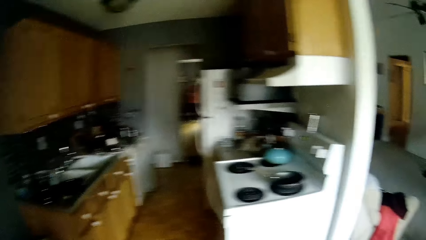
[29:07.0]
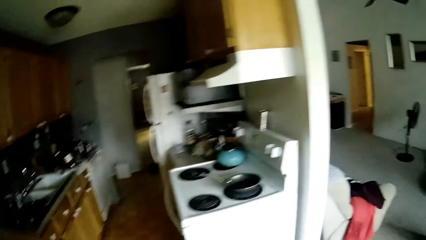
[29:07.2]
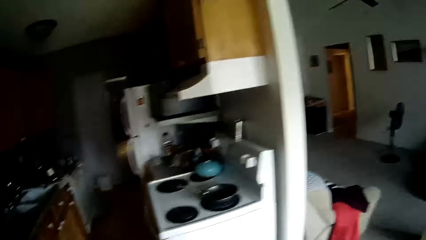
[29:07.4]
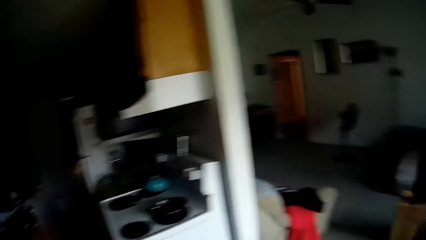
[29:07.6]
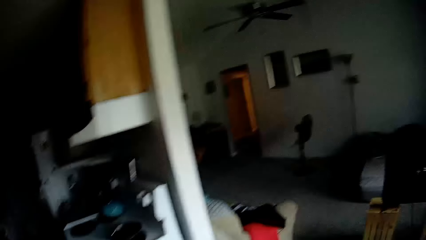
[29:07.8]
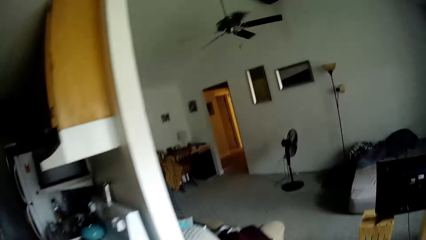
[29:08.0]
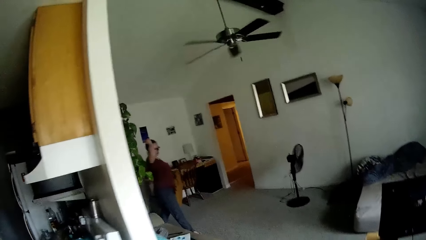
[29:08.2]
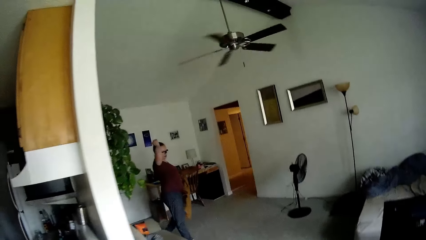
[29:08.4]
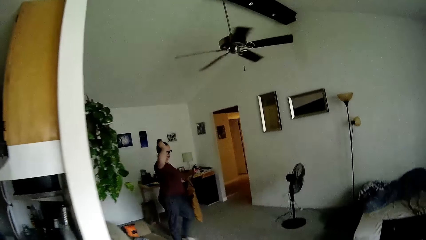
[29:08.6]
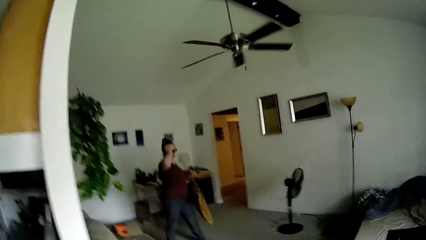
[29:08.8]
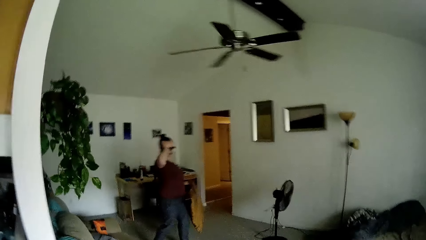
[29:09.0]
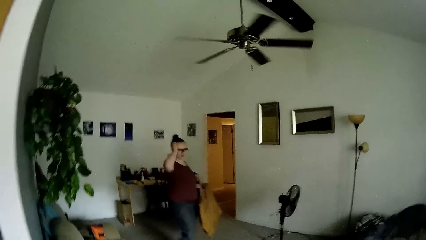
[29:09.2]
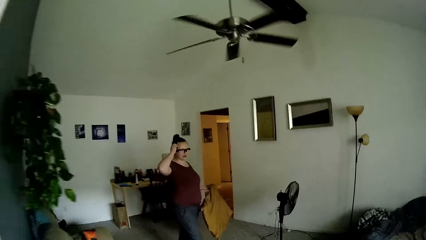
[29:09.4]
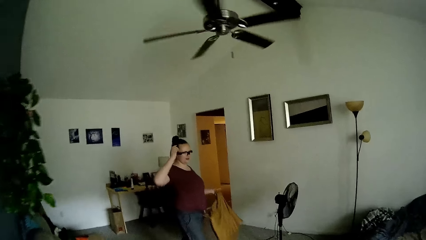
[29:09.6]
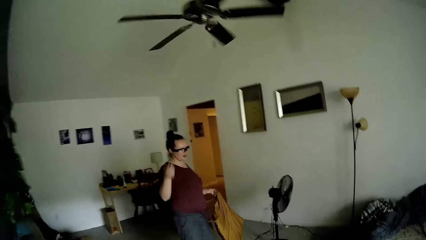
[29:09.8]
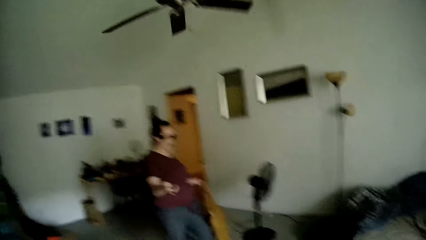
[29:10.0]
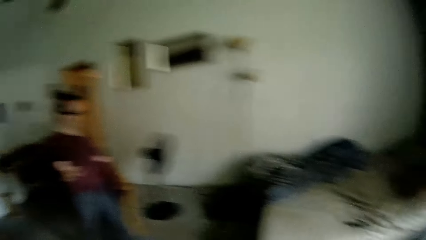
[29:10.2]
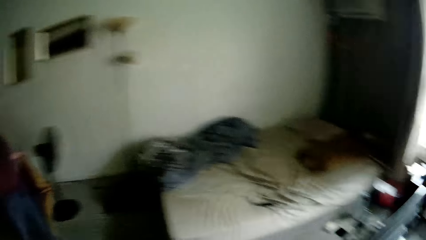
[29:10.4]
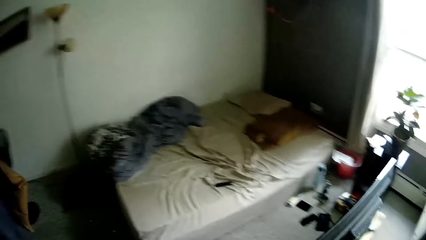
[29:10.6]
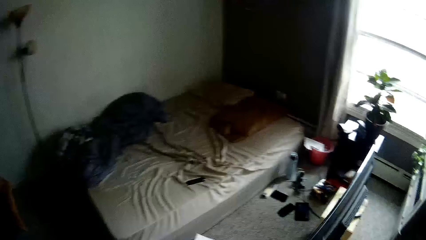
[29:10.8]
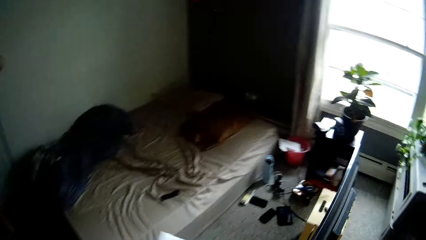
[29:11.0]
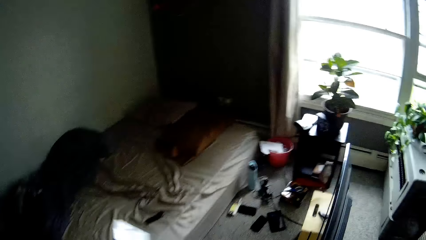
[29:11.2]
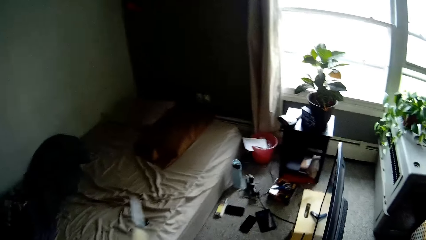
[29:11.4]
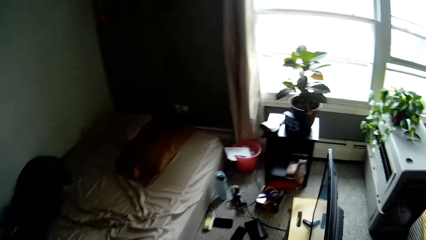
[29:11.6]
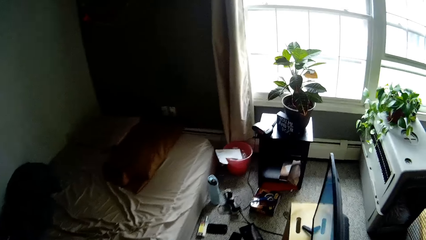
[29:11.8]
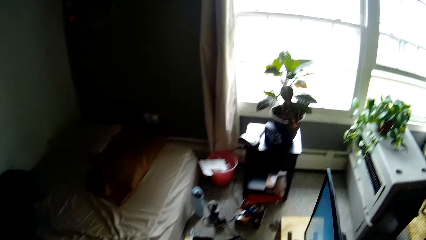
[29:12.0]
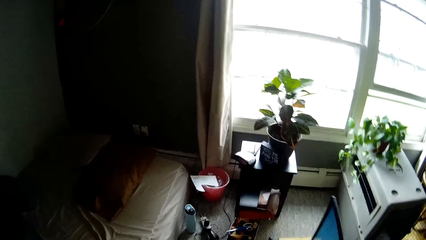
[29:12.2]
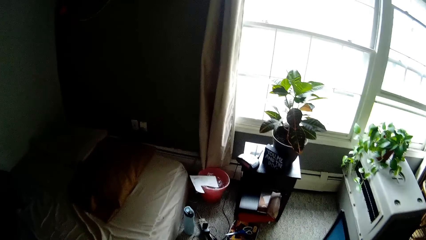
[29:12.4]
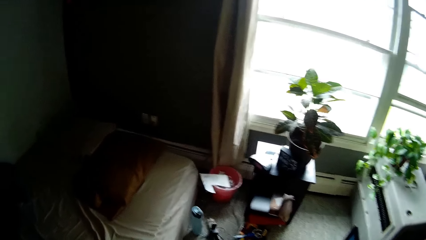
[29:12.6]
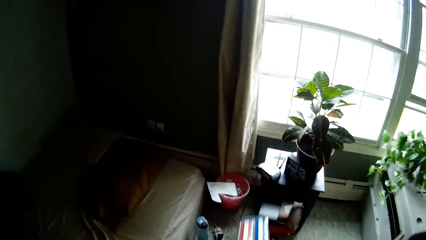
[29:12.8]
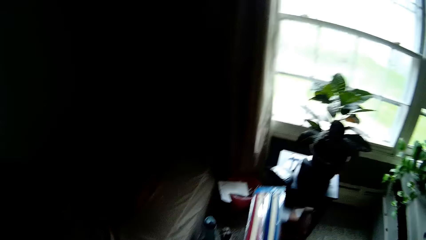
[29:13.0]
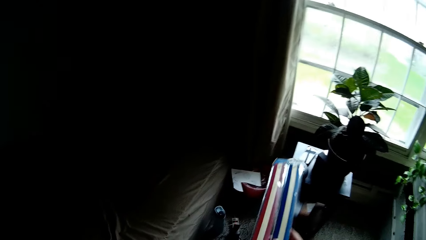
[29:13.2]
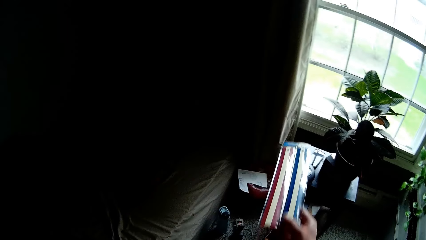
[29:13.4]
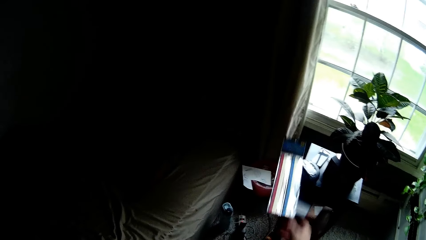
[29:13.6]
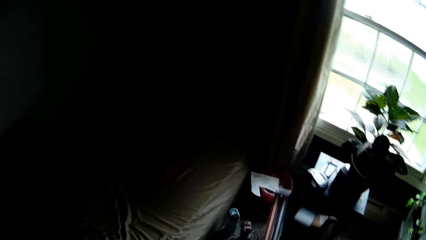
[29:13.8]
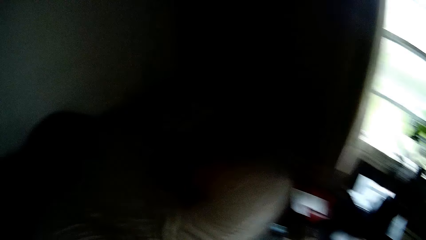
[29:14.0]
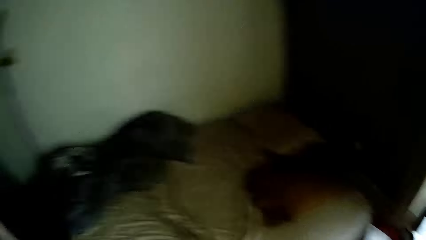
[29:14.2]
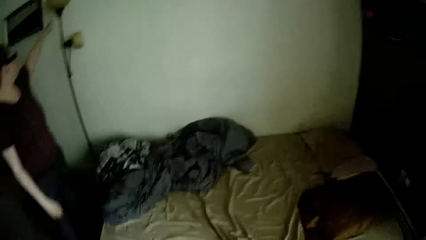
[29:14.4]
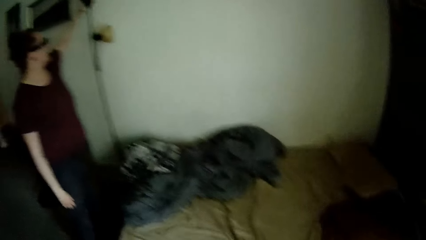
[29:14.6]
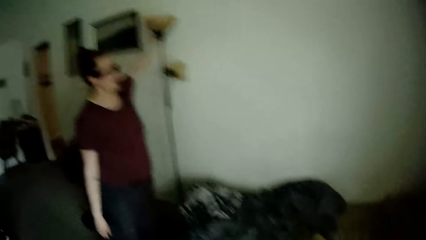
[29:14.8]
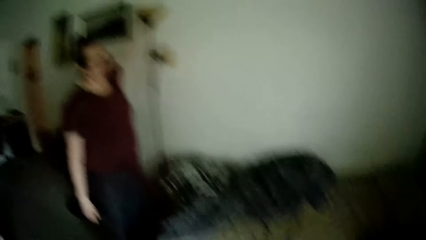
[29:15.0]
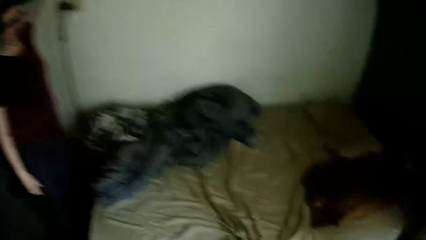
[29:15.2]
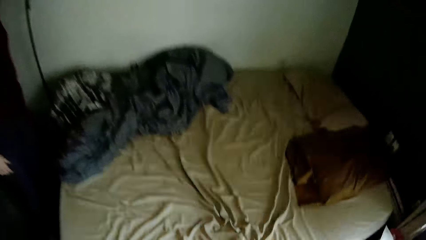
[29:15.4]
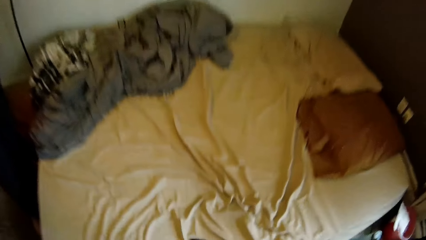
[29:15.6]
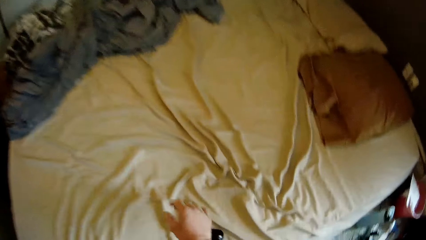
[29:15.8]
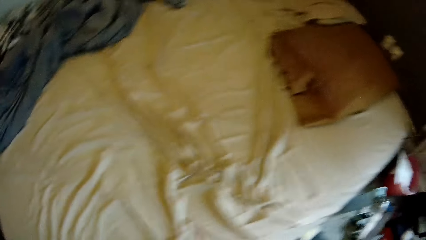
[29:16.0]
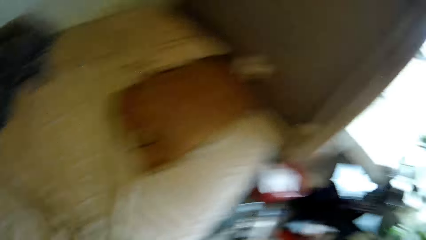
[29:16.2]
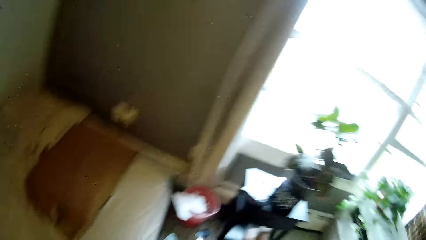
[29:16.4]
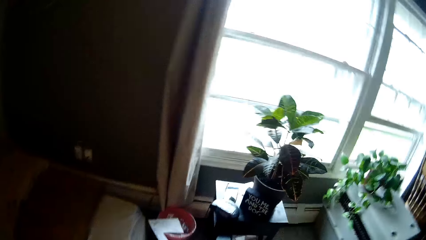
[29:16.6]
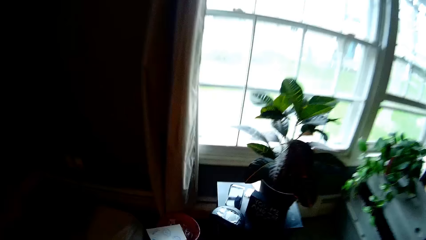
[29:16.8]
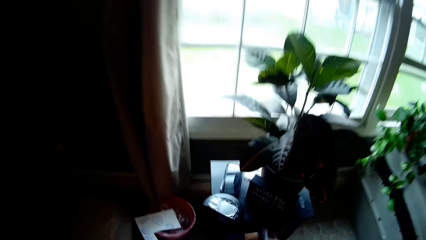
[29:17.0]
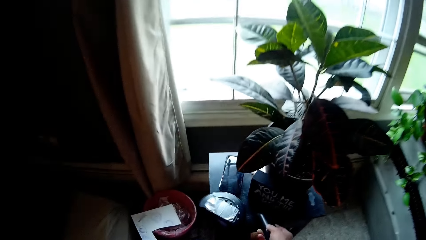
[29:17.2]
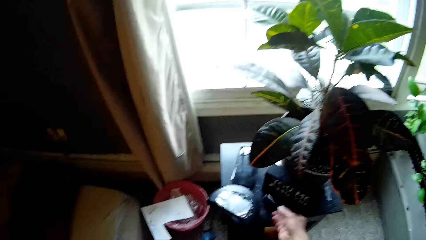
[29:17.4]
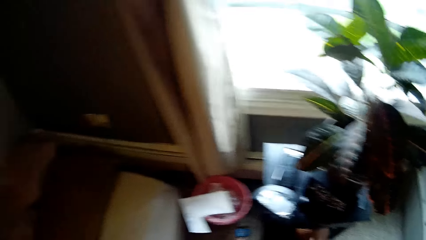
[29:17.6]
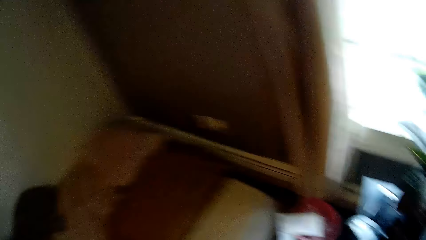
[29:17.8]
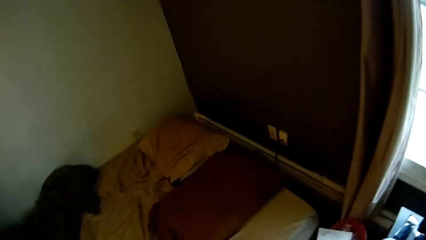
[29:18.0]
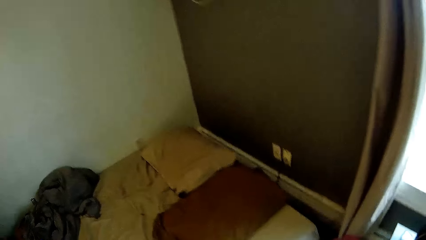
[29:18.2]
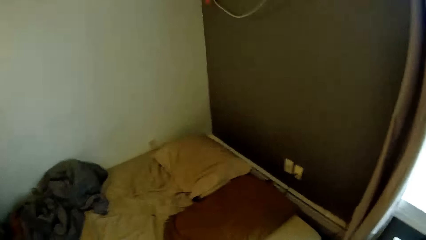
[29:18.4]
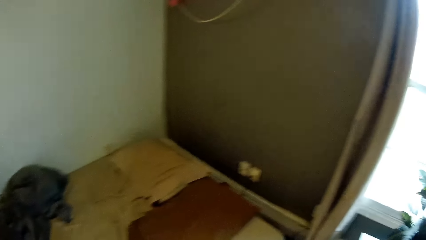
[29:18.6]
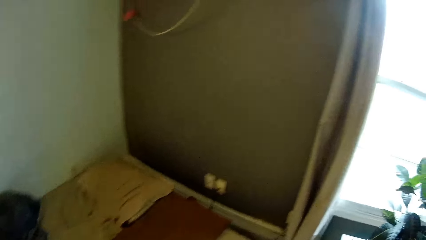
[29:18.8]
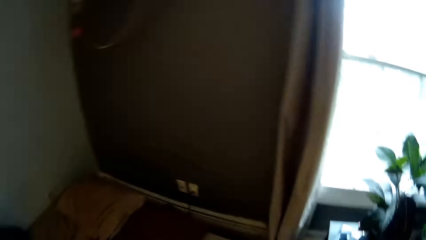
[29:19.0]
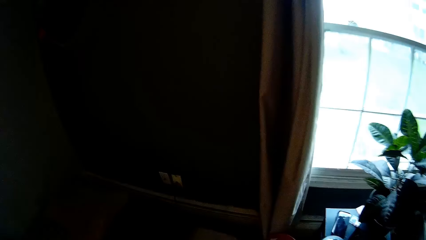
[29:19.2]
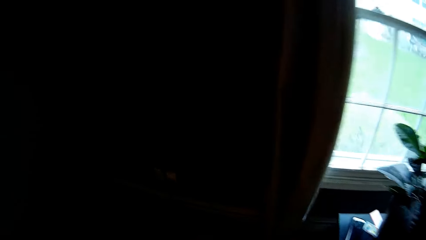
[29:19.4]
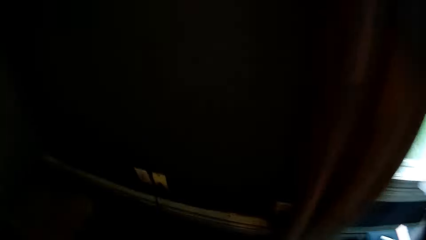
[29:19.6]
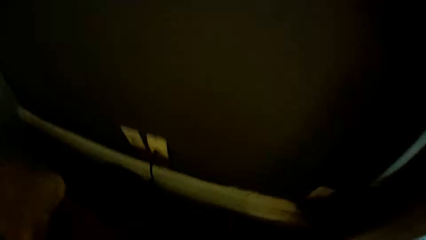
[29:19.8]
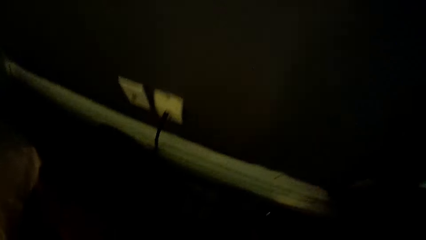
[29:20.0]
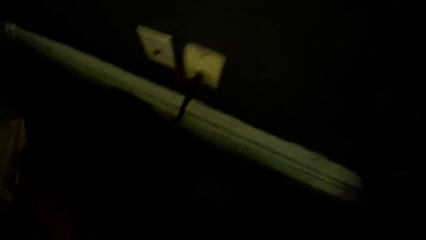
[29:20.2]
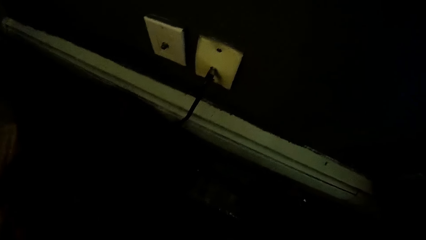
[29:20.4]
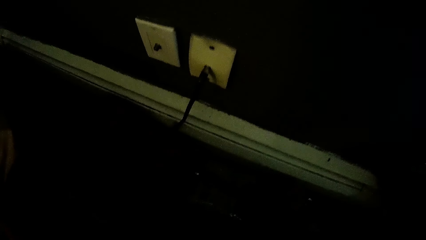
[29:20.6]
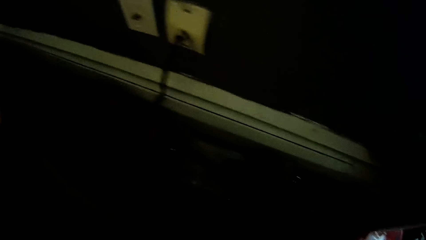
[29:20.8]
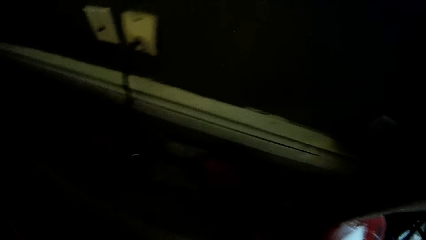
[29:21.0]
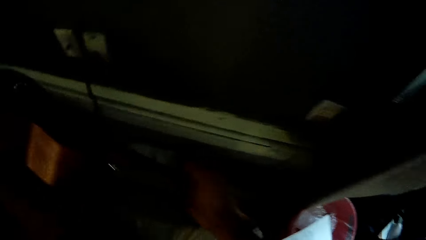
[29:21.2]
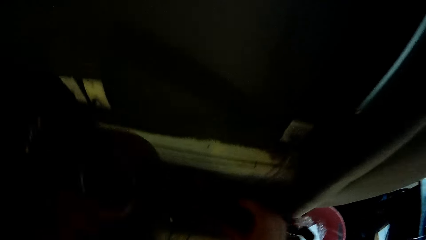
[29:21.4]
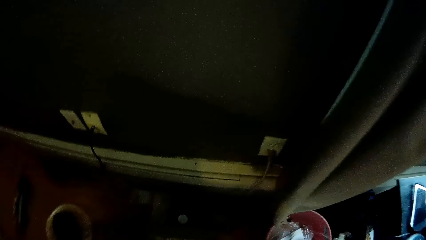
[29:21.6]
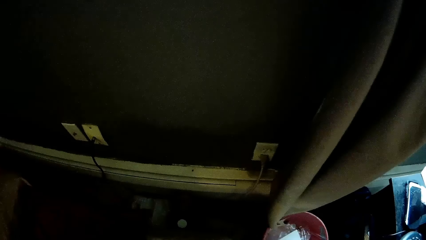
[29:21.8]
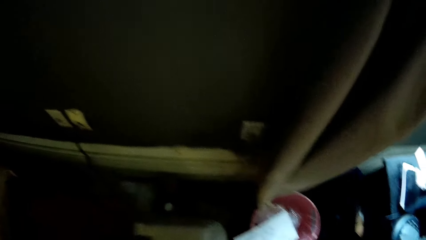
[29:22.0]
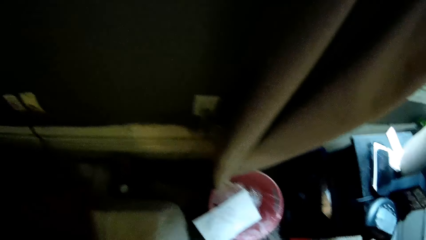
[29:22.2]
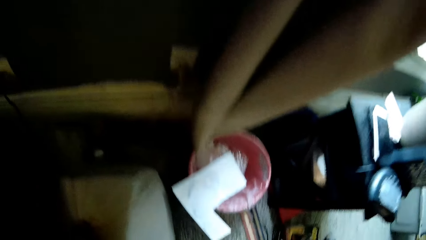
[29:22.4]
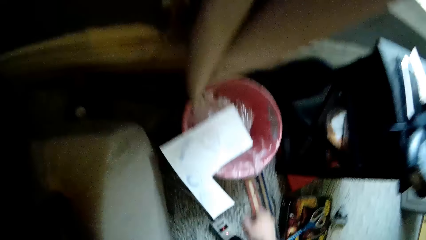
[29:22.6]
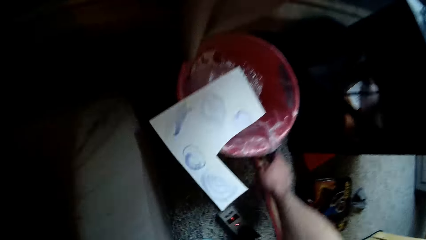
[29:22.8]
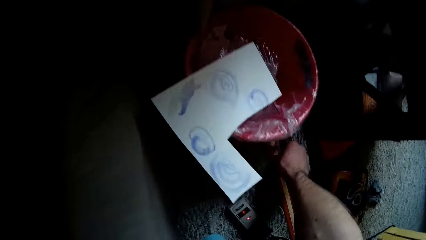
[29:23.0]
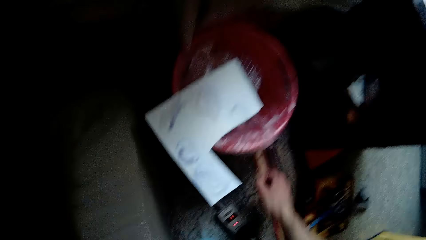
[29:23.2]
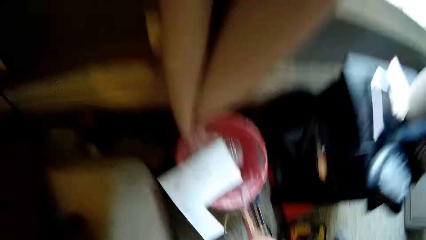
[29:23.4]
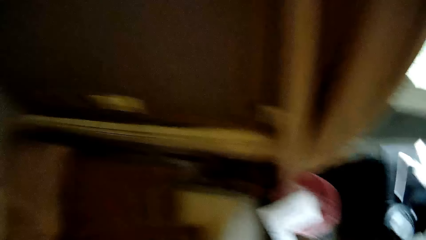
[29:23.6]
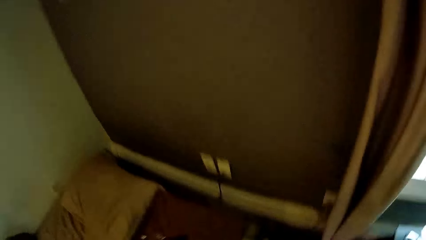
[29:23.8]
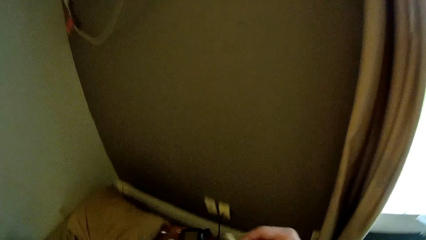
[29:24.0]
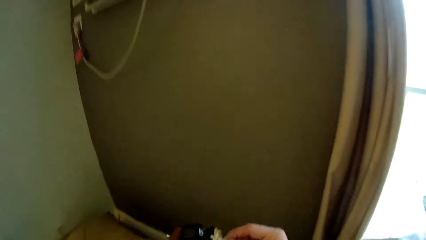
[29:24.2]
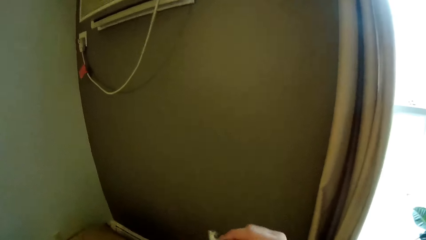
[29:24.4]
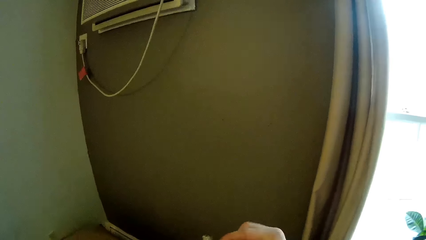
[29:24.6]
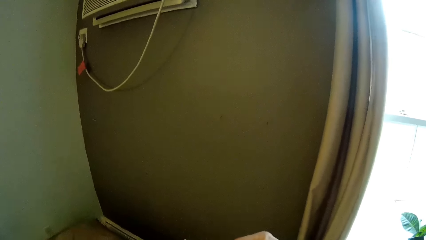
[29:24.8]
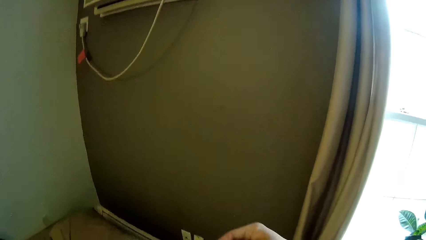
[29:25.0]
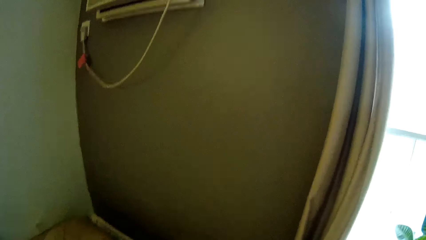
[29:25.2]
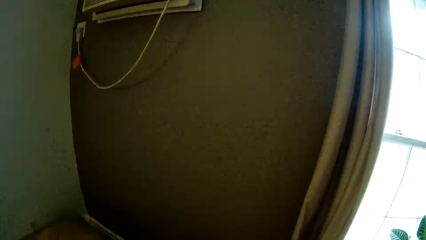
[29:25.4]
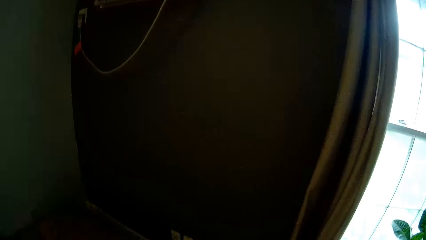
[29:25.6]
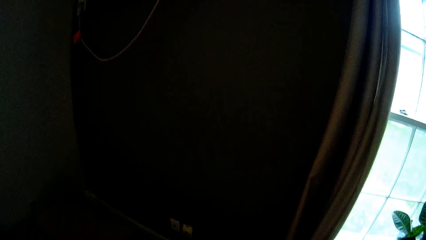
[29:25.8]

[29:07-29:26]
The woman walks towards a mattress on the floor. The woman carries a pillow in hand and scratches her head. The camera wearer drops a pack of drum sticks on the floor with his right hand. The woman turns on a lamp switch with her left hand. The woman stands by the bed. The camera wearer picks a remote control from the bed with his right hand. He drops the remote control on a table with his right hand. He converses with the woman. He picks up a violin or guitar from the side of the bed with his right hand. He picks a rope from the floor with his right hand. He attaches the rope to the violin with his two hands.
